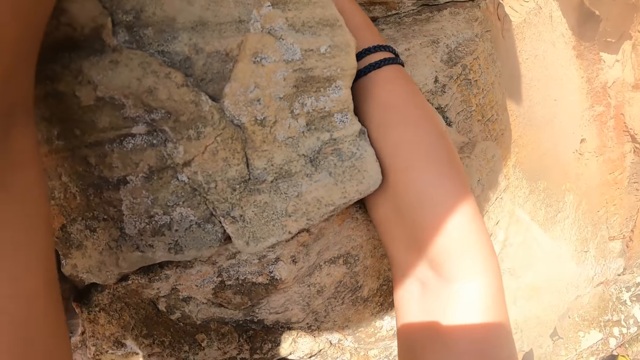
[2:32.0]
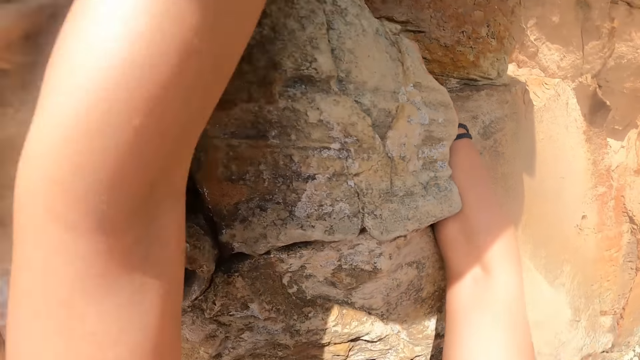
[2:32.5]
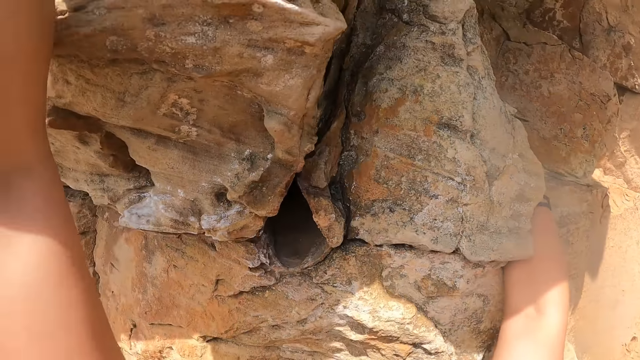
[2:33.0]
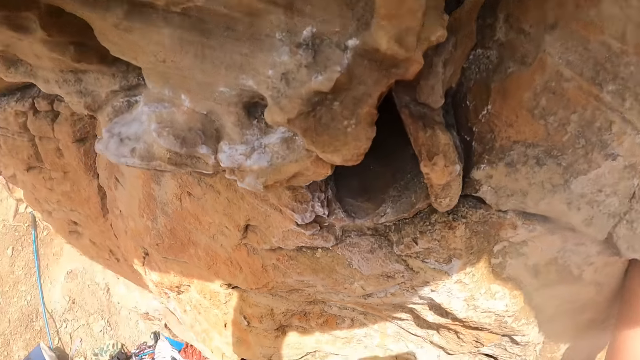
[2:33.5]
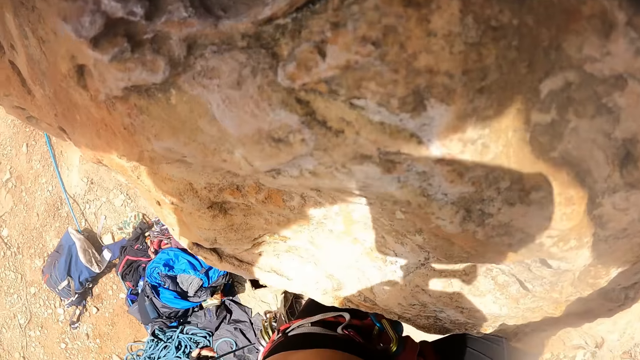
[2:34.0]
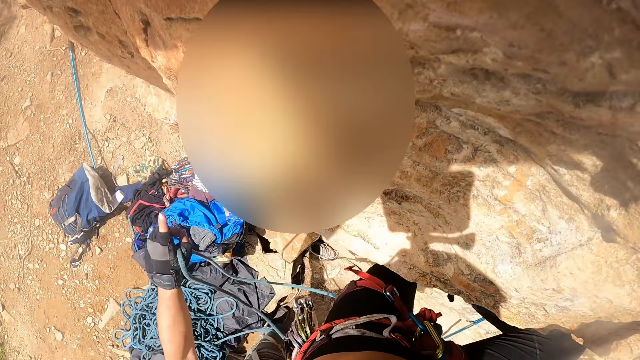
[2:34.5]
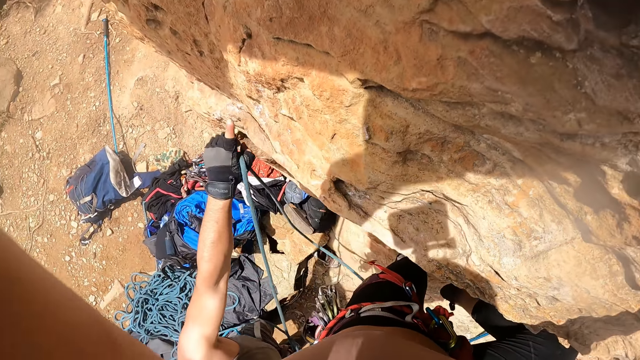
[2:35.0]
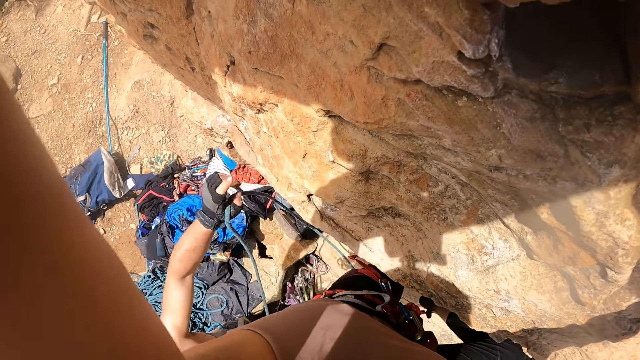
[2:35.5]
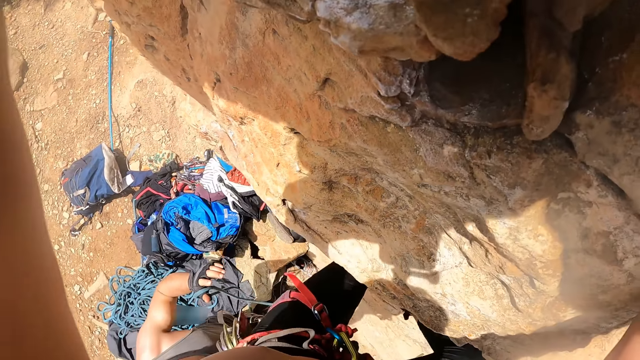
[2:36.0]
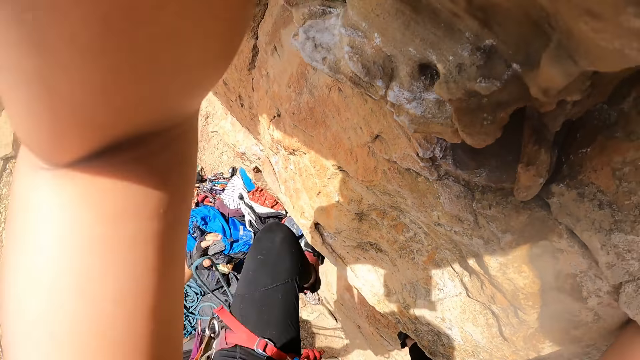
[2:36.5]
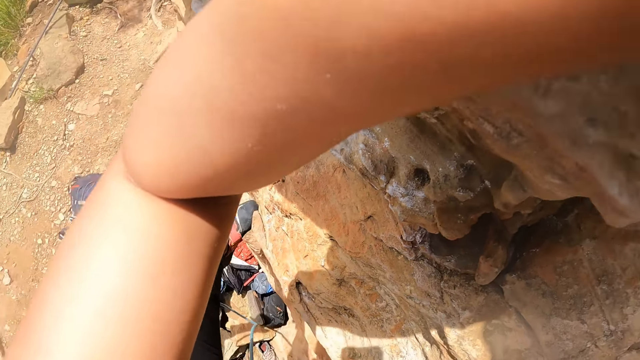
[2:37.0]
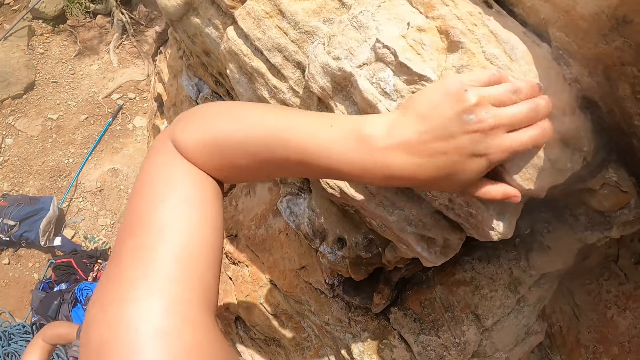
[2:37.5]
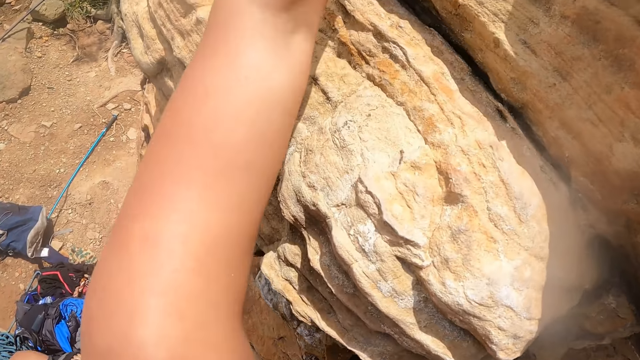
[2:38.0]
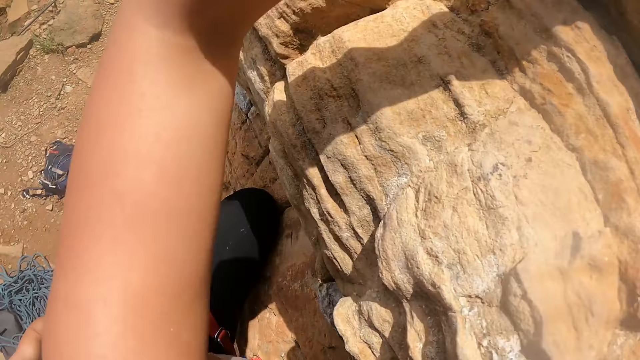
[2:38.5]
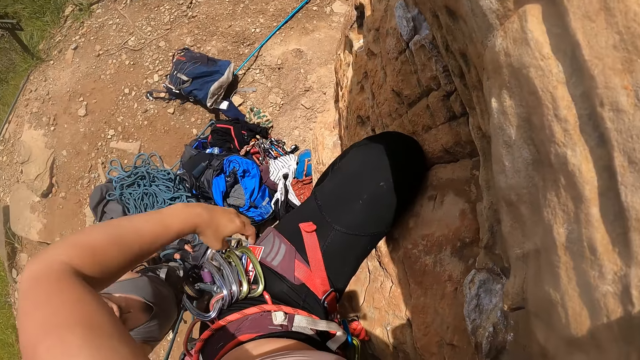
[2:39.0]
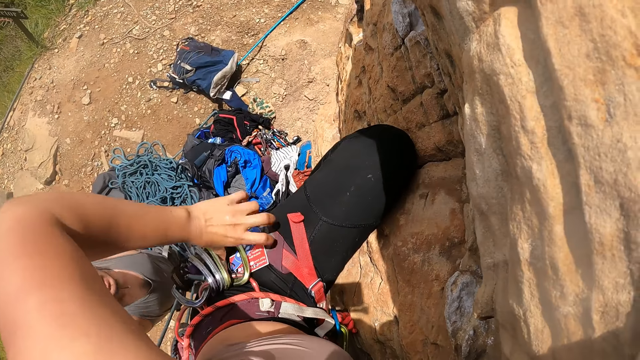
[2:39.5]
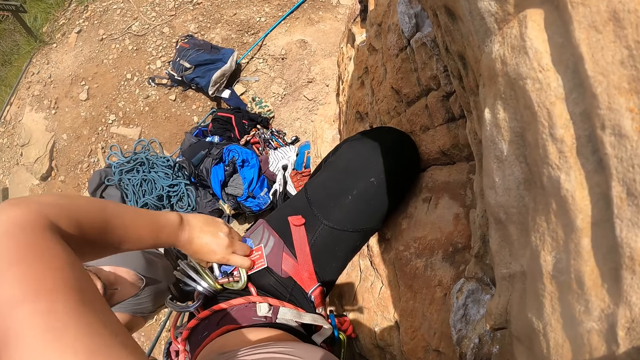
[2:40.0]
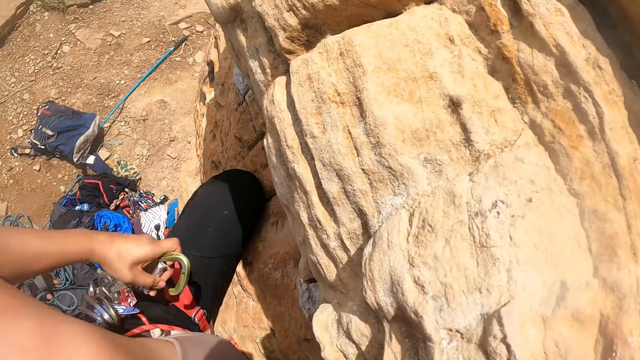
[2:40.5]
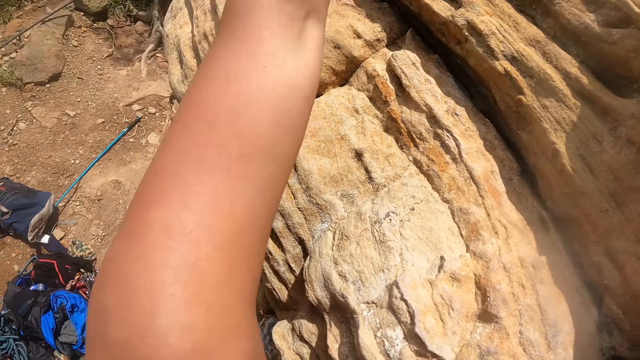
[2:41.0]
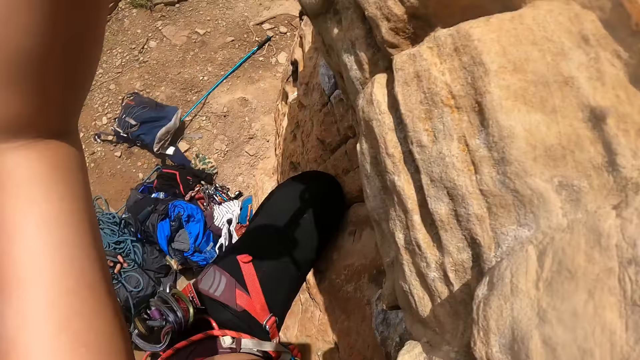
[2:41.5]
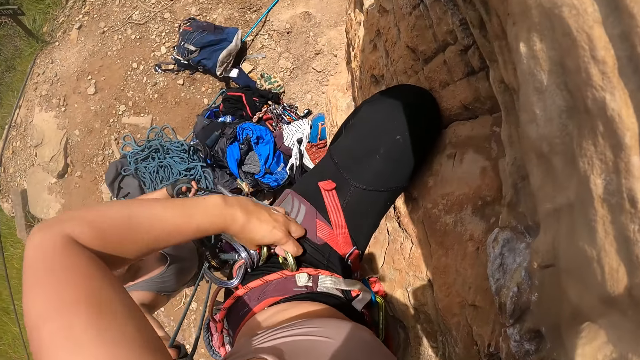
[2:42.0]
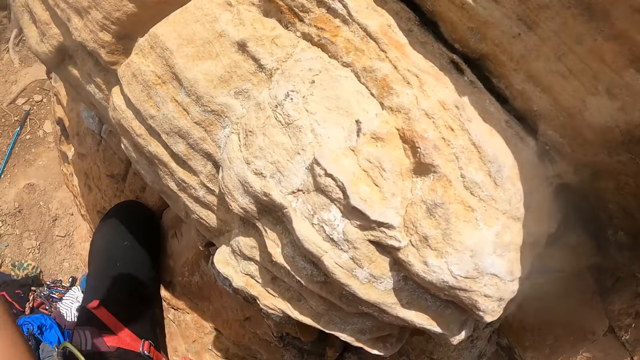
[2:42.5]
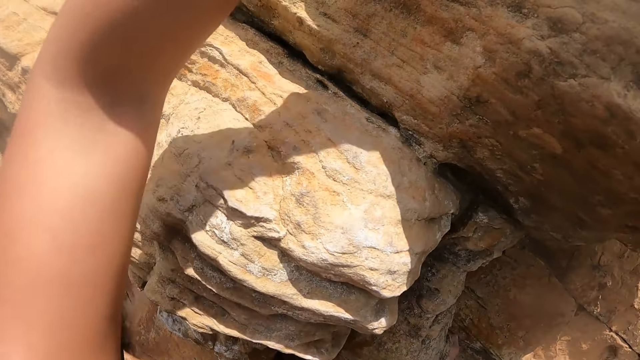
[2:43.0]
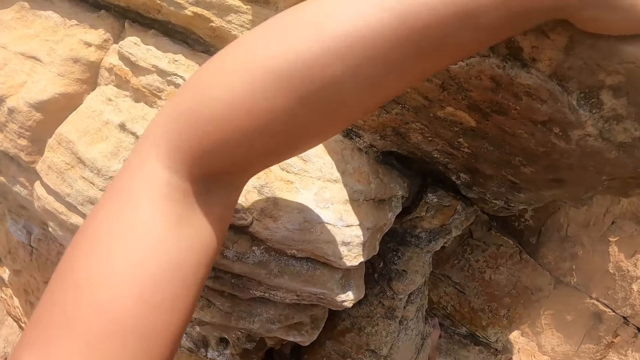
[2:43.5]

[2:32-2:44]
The camera wearer climbs on a rock. She picks up a belay device. She reaches a hook on her waist.

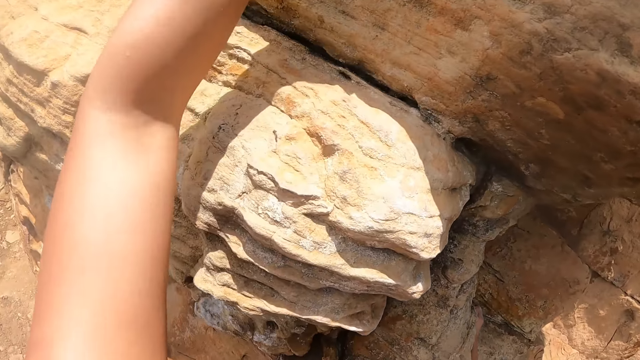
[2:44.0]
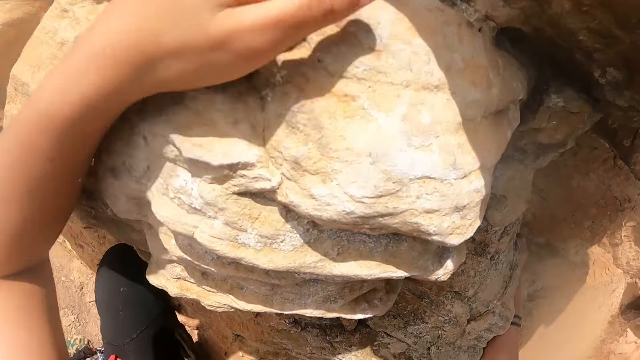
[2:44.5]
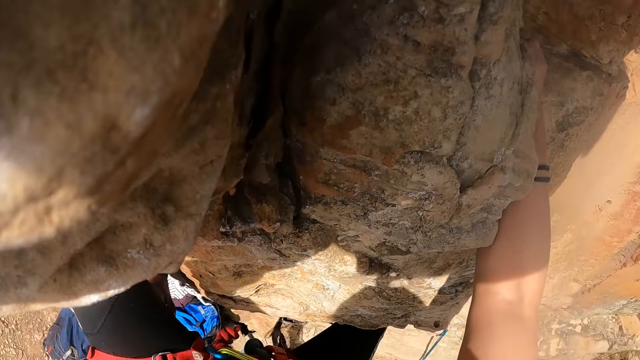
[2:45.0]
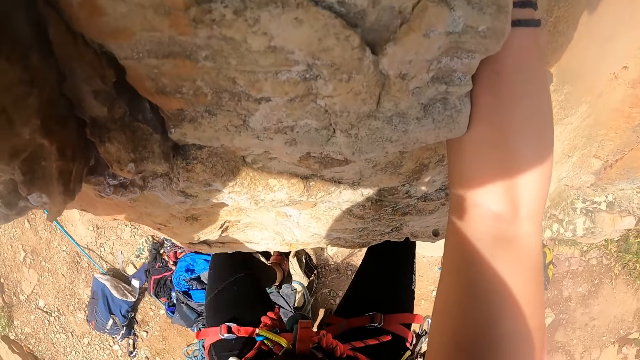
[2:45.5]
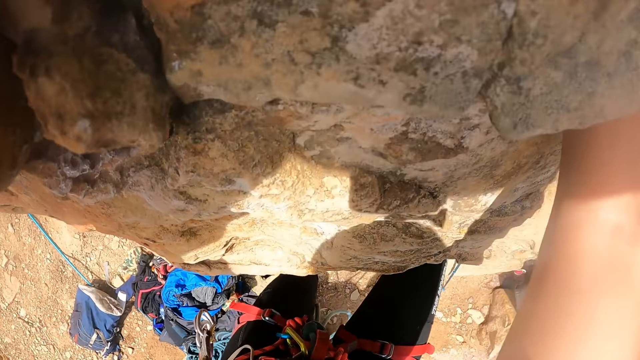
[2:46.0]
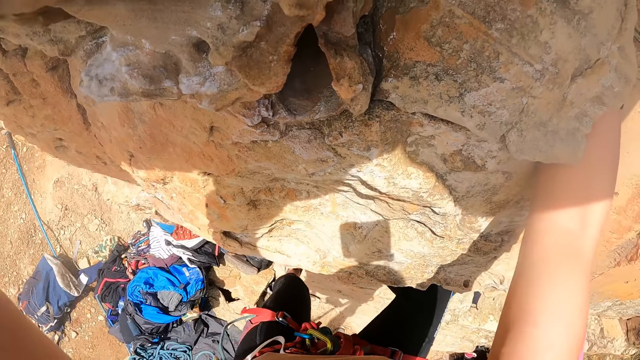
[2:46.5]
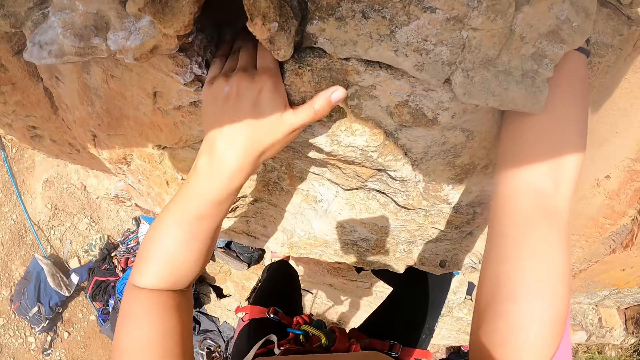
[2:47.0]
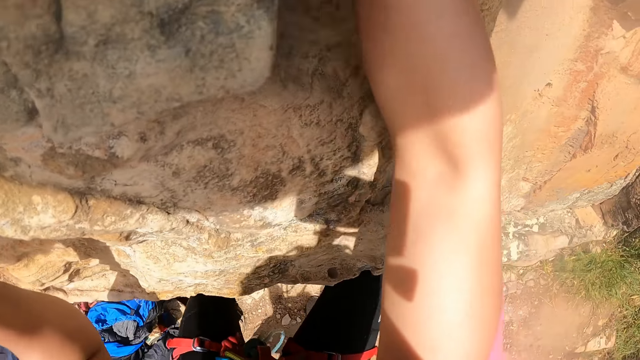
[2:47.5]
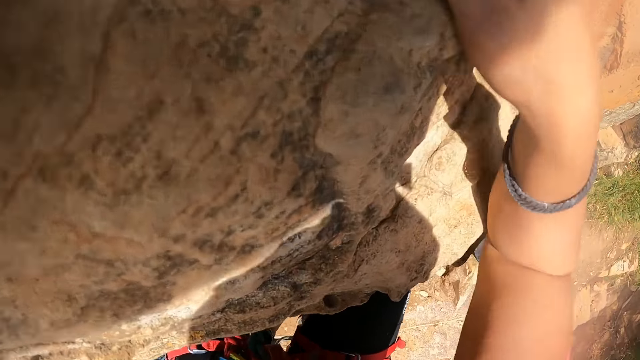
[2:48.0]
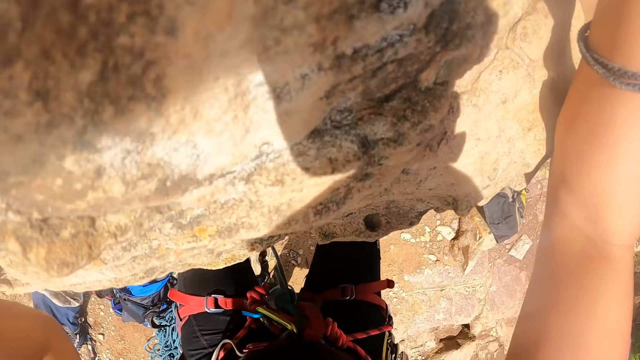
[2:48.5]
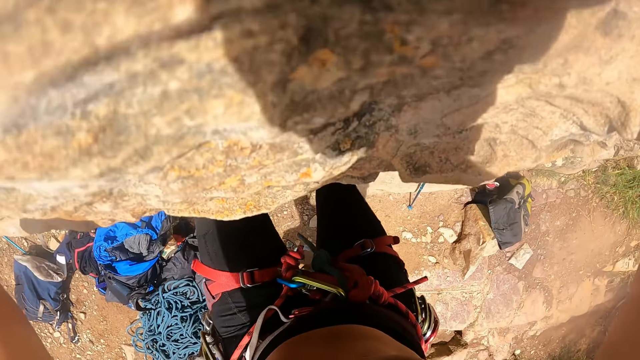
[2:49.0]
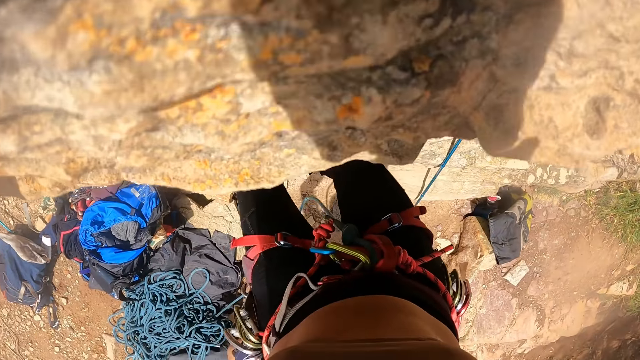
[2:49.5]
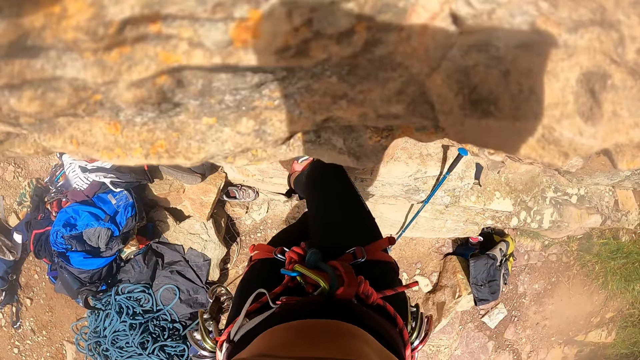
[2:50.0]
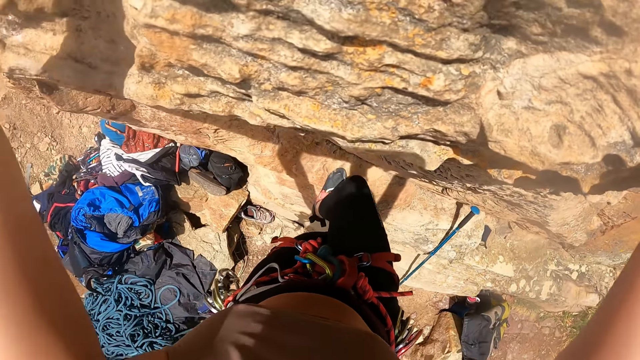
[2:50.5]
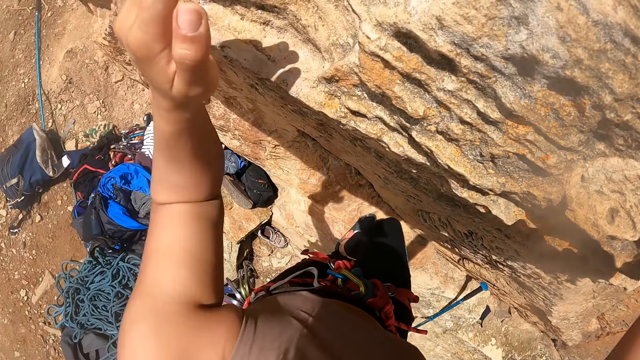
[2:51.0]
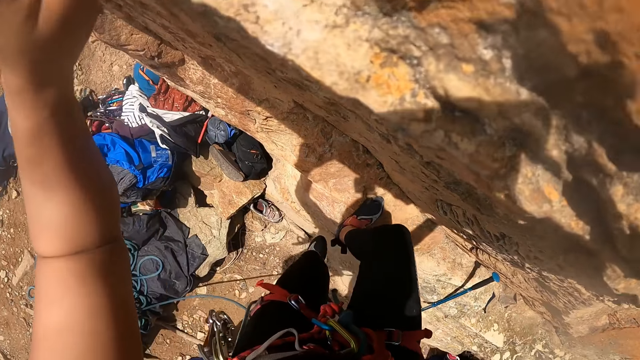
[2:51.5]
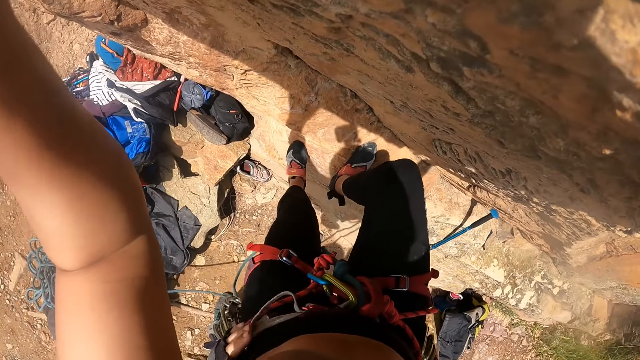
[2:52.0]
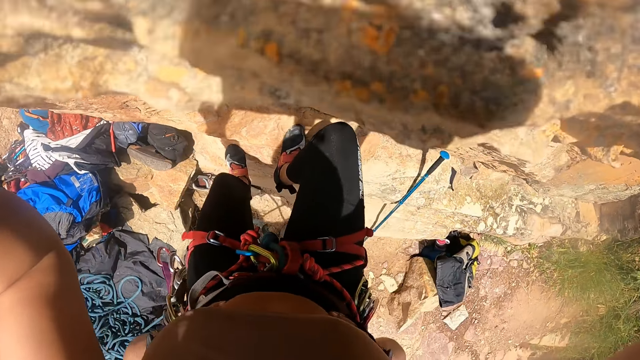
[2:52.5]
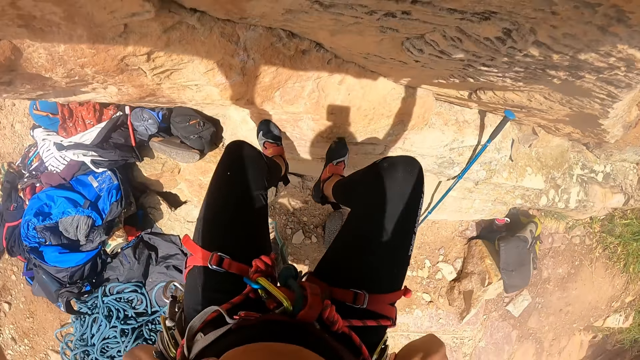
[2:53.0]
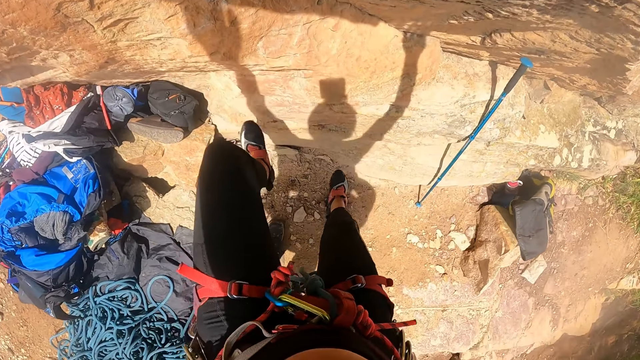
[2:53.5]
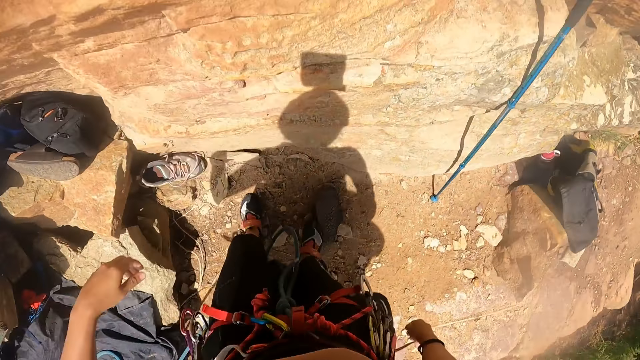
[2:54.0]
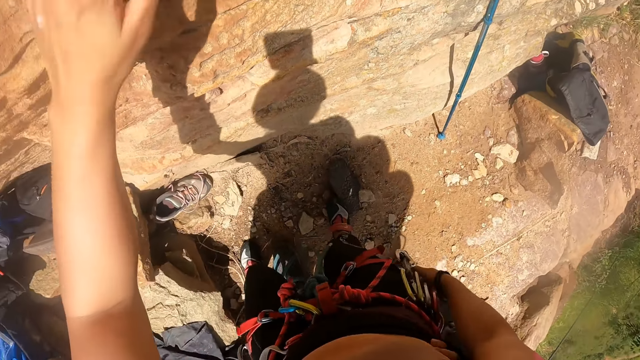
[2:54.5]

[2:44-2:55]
The camera wearer descends down the rock.
